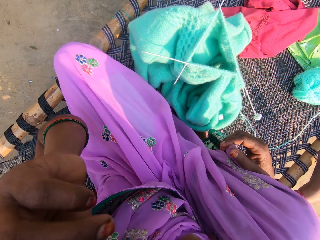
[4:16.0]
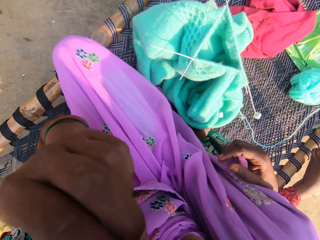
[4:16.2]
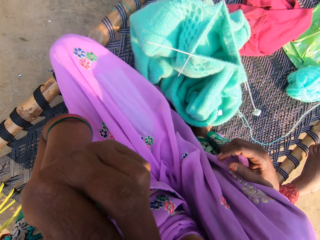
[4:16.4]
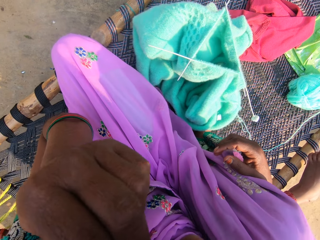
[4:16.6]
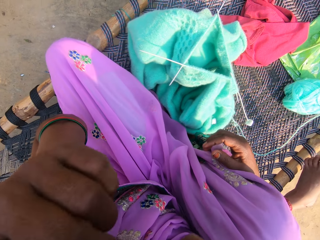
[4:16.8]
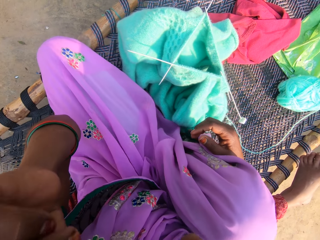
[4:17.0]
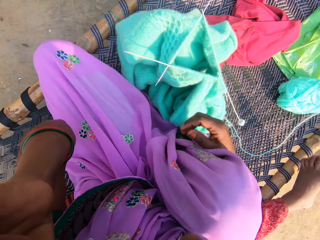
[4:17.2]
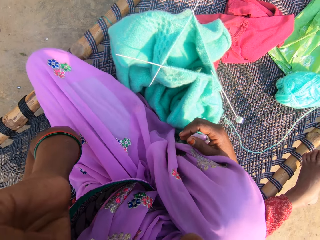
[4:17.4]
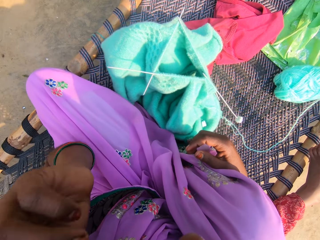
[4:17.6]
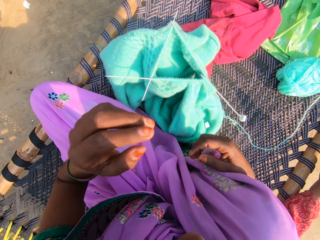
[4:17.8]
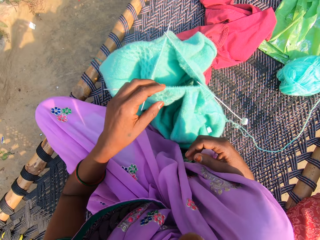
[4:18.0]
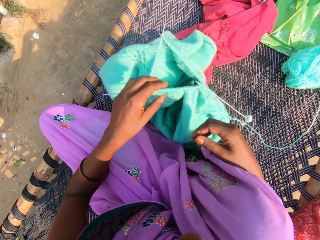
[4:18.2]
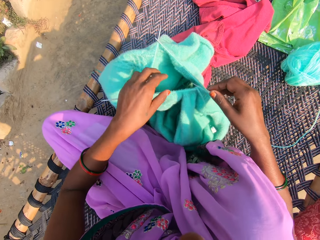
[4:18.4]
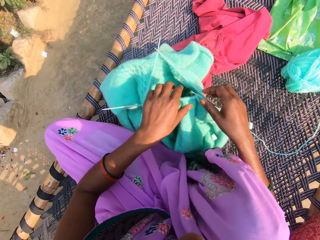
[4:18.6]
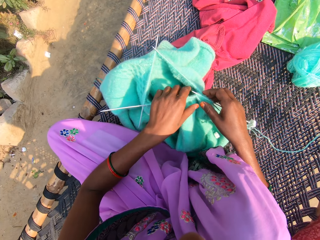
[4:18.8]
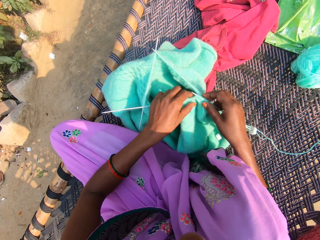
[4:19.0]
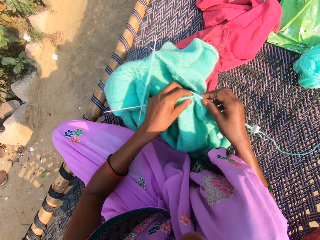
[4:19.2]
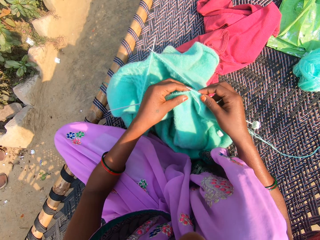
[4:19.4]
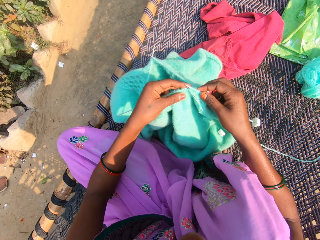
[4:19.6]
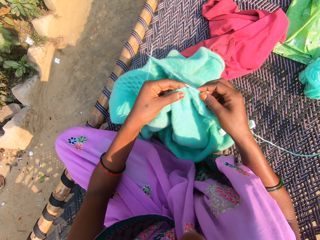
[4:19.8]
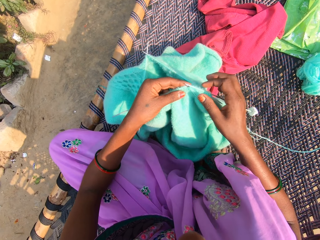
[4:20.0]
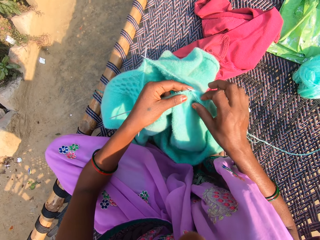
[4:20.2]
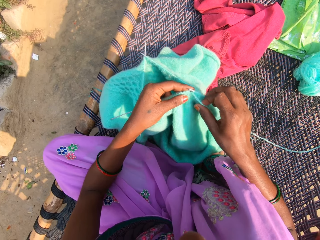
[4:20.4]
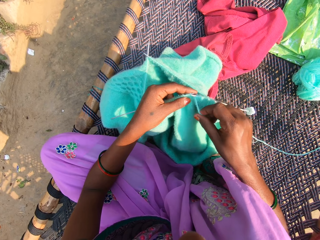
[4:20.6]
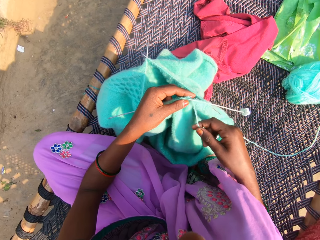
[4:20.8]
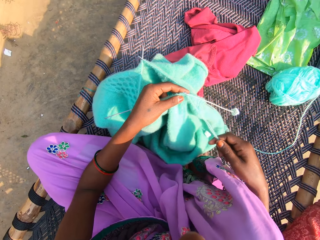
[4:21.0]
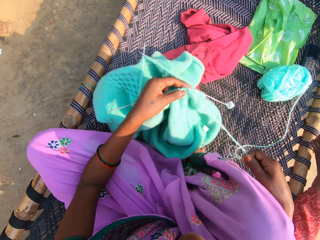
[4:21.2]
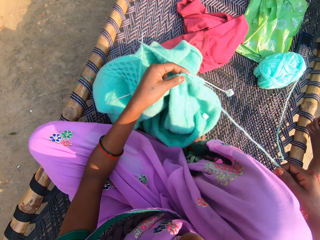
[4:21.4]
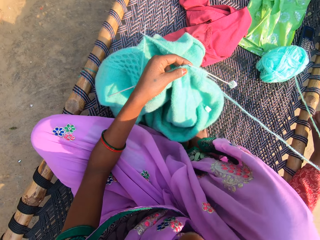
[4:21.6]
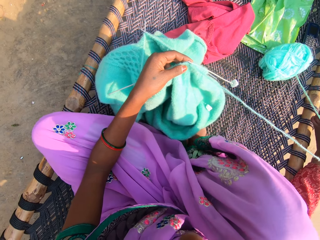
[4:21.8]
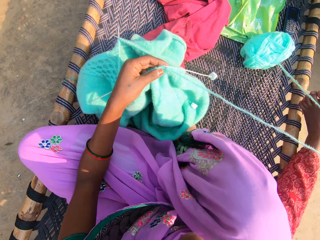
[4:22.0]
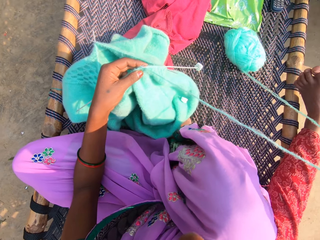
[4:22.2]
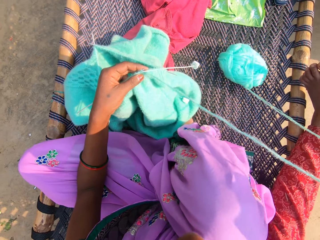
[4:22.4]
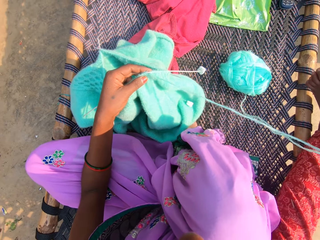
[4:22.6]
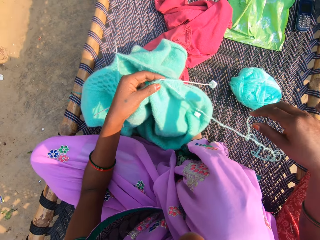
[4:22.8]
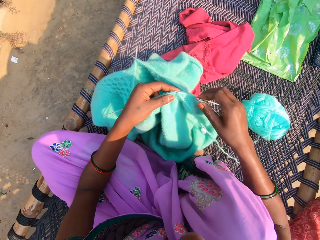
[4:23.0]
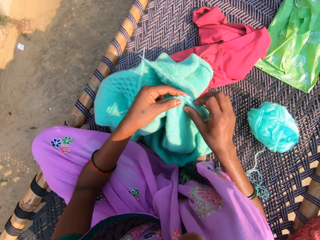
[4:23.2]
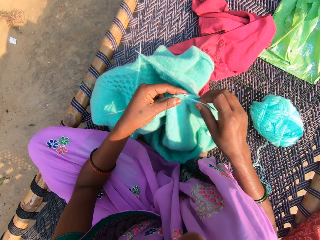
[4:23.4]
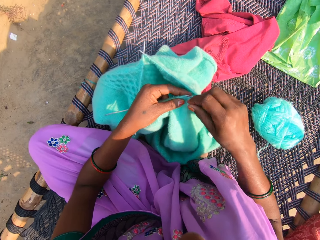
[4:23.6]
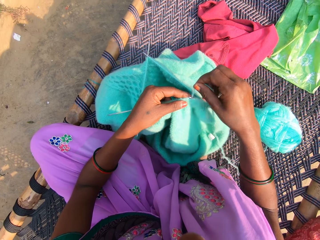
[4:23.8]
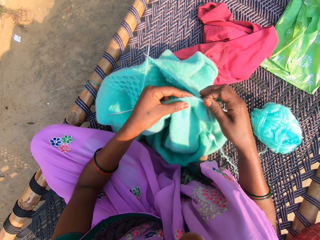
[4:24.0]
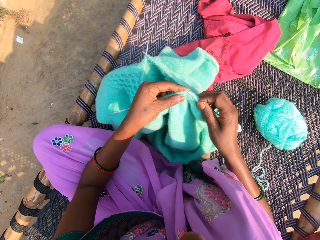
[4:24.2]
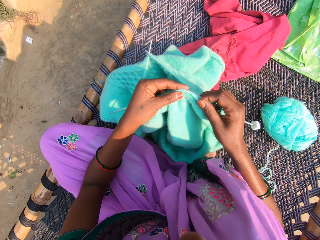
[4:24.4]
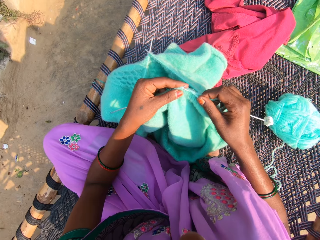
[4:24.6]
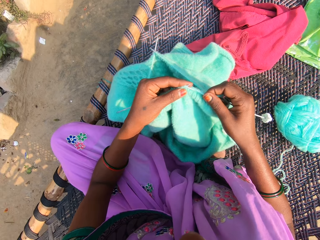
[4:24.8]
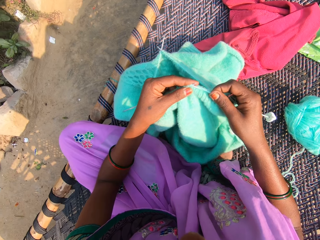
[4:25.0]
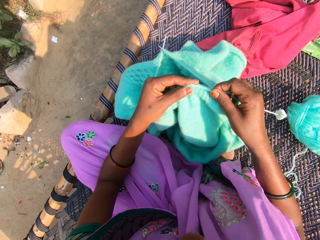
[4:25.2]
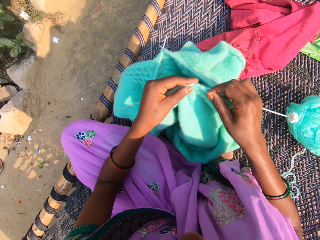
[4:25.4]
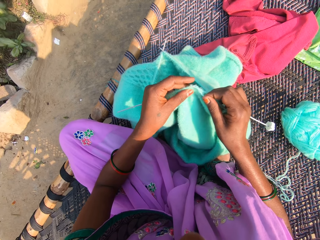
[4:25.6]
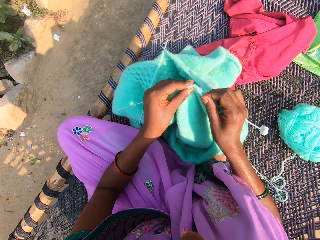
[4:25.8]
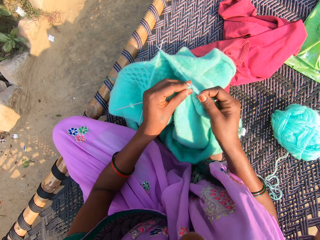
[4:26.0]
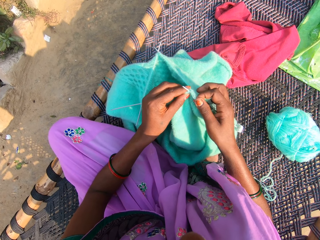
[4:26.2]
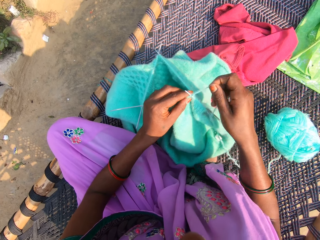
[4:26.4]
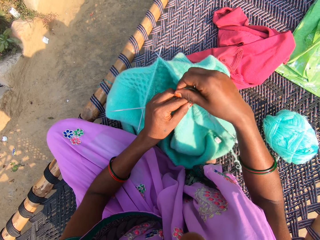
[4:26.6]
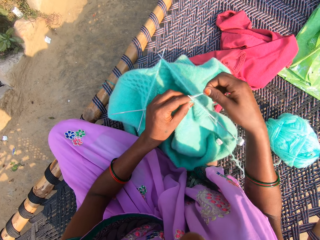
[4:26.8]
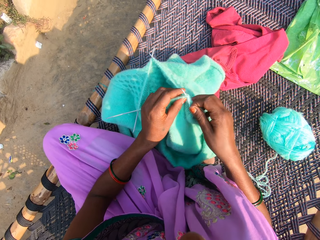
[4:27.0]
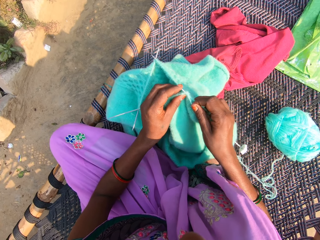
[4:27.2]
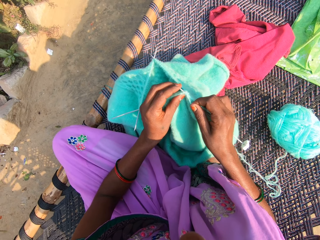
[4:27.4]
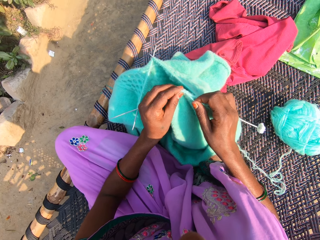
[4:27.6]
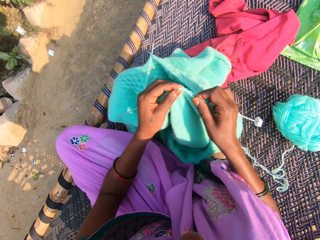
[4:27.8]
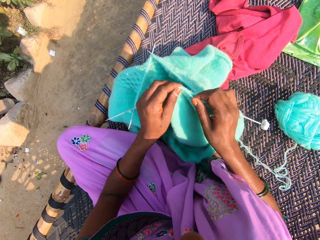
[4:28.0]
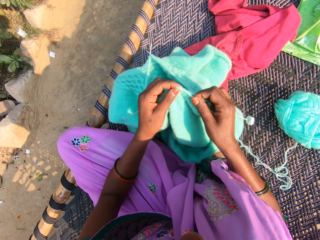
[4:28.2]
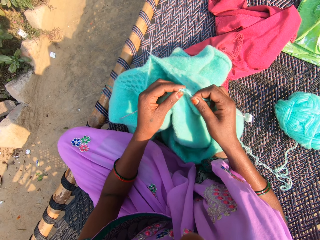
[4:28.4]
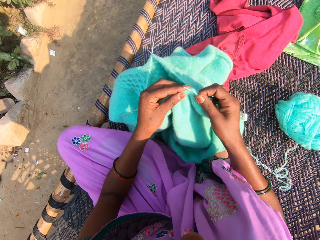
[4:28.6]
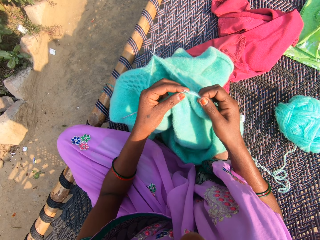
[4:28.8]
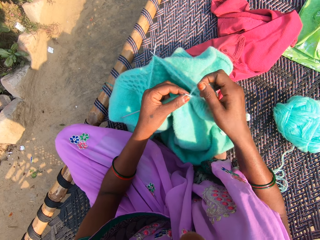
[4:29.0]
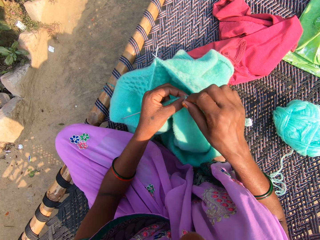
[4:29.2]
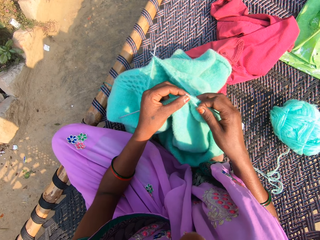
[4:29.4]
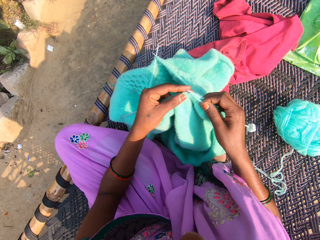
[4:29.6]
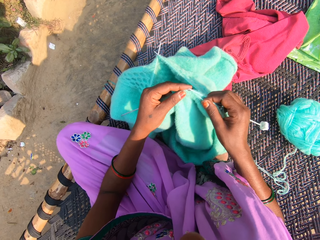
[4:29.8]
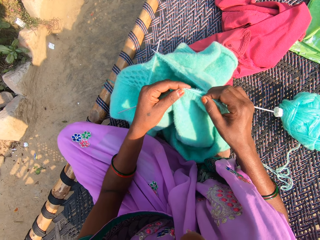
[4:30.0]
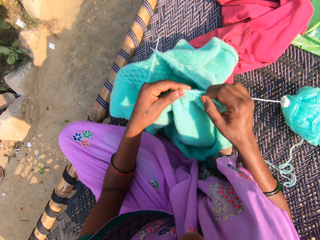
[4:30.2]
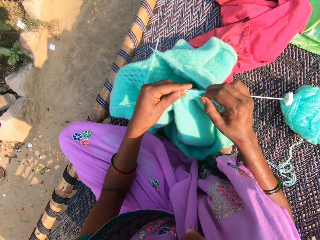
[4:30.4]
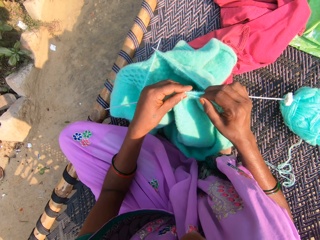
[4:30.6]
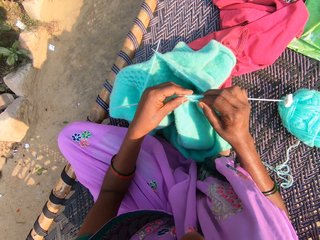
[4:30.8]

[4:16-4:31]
The camera wearer knits the fabric with the crochet. She picks up the yarn from the chair. She stretches the yarn with her right hand. She rolls the yarn on the needle. She knits the yarn with the needle. She rolls the yarn on the needle. She knits the yarn with the needle.

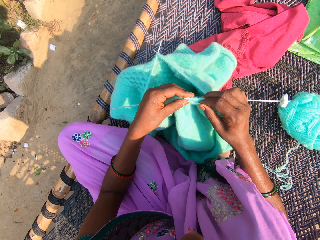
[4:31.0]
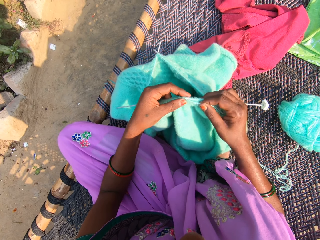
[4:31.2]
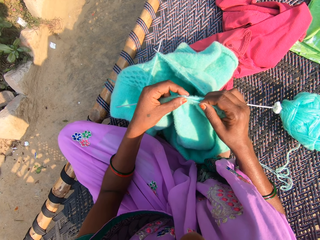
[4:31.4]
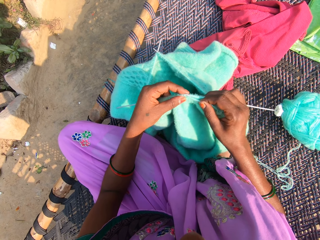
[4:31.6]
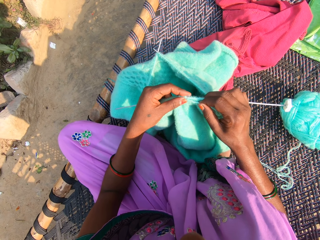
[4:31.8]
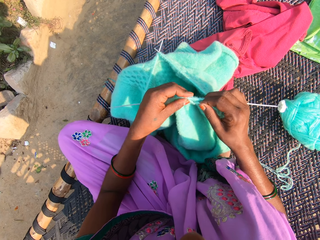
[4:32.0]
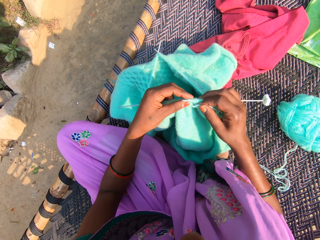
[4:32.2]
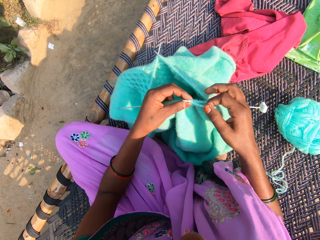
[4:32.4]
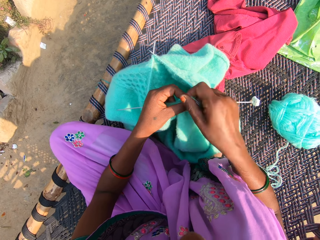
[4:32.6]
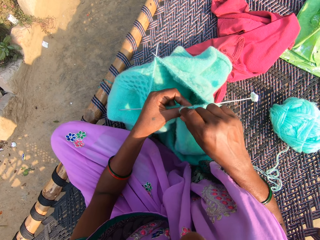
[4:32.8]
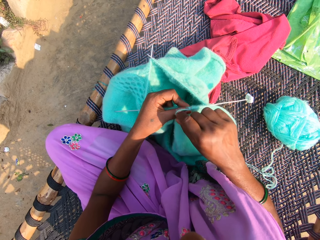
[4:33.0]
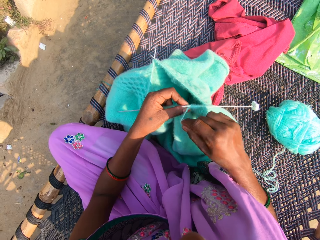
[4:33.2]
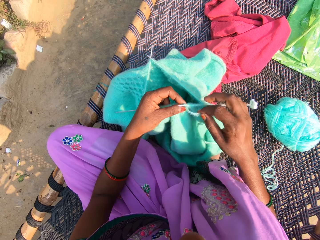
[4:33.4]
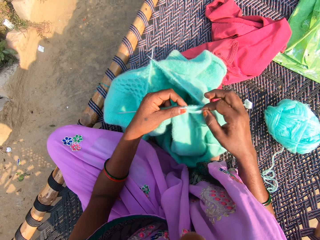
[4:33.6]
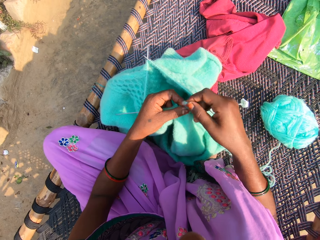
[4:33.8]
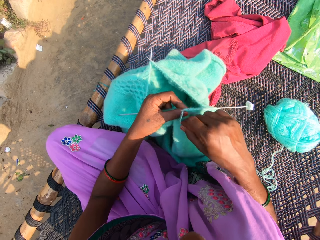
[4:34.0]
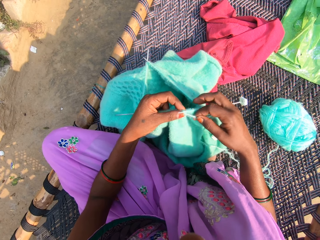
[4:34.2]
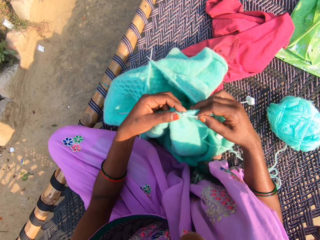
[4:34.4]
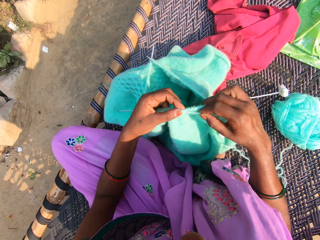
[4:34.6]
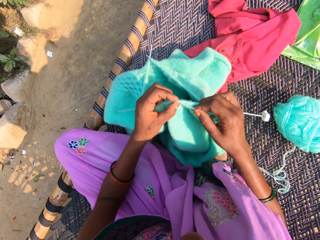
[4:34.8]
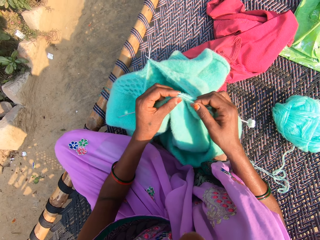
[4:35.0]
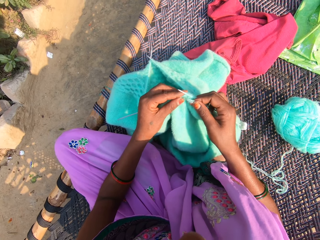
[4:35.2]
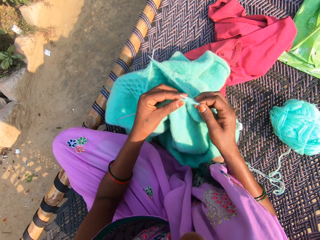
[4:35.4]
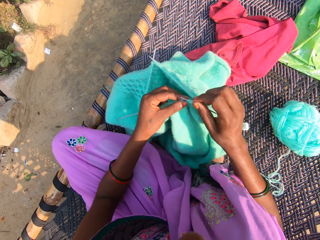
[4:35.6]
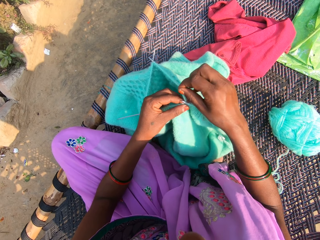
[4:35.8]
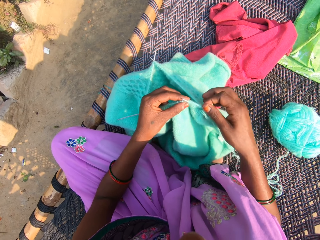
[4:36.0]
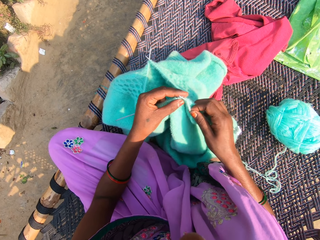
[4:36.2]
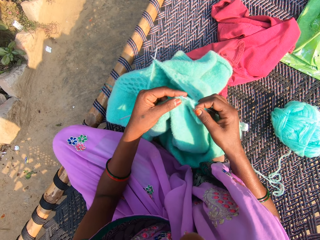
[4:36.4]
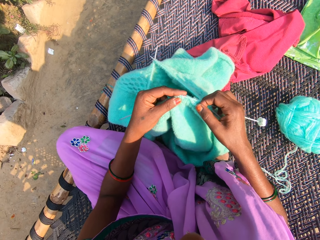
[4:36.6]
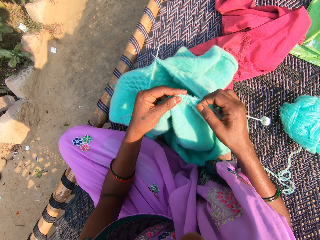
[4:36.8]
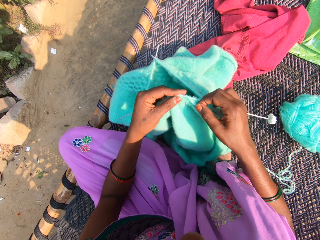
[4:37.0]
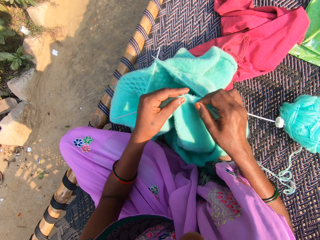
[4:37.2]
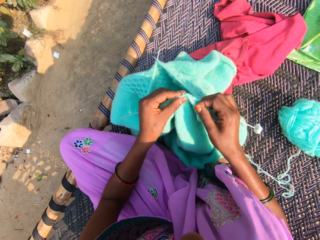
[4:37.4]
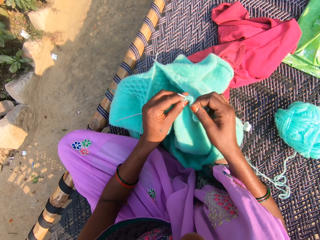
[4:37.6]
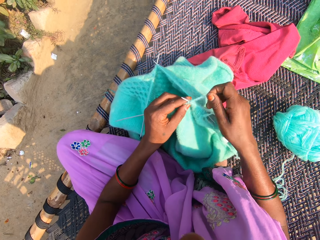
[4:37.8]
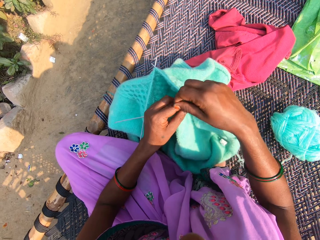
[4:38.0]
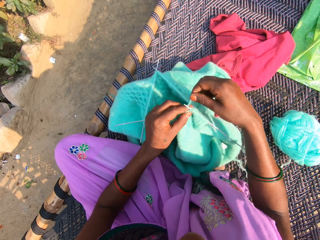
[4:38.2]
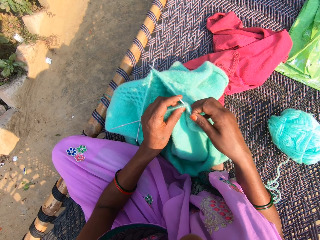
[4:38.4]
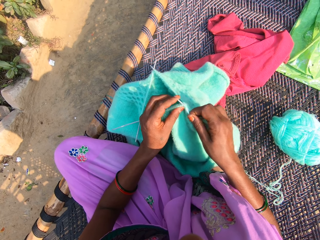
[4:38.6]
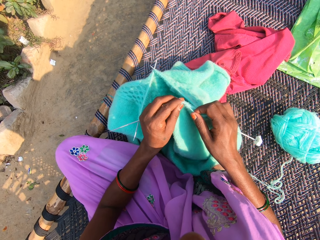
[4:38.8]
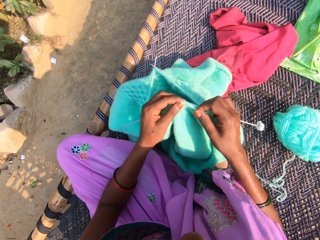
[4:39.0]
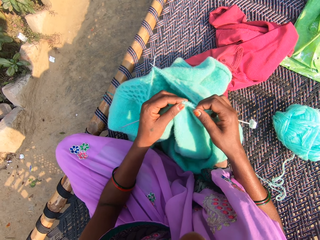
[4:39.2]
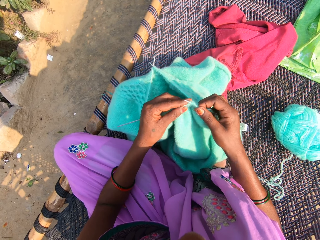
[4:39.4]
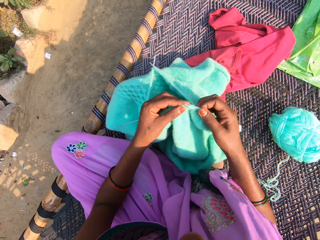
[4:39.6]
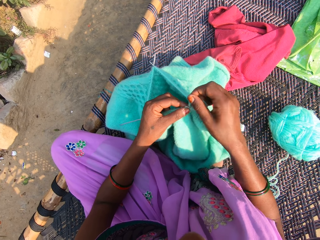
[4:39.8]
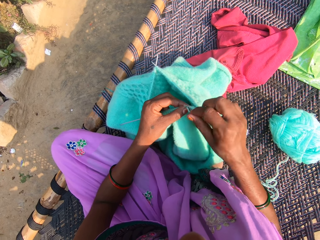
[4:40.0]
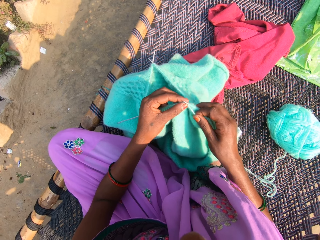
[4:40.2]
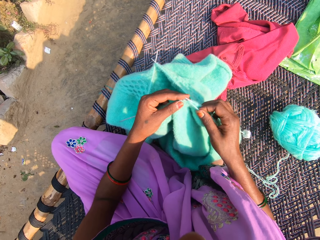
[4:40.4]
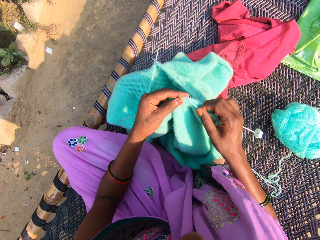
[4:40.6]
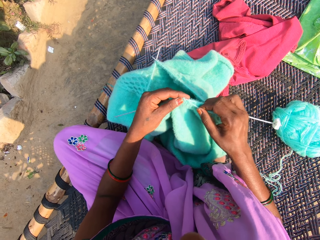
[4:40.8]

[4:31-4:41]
The camera wearer rolls the yarn on the needle. They knit the yarn with the needle. They roll the yarn on the needle. They knit the yarn with the needle. They roll the yarn on the needle. They knit the yarn with the needle. They roll the yarn on the needle.
